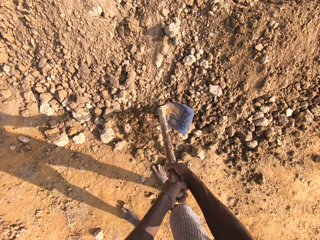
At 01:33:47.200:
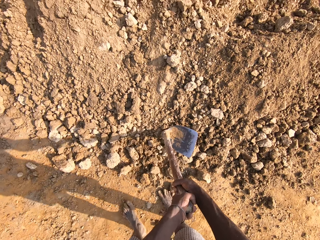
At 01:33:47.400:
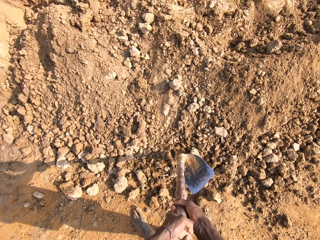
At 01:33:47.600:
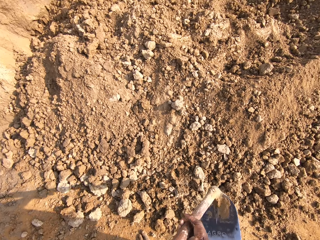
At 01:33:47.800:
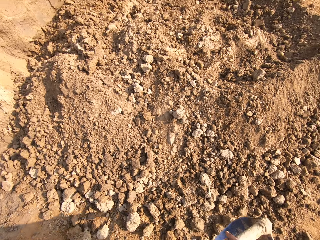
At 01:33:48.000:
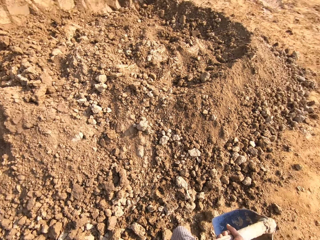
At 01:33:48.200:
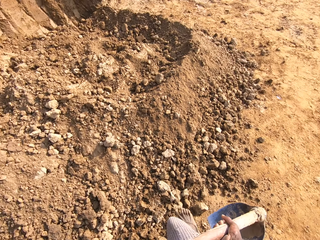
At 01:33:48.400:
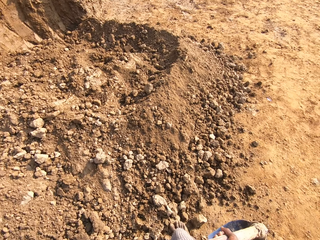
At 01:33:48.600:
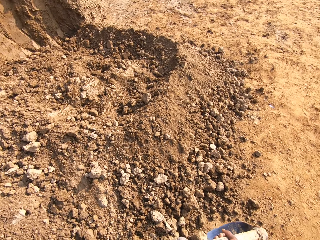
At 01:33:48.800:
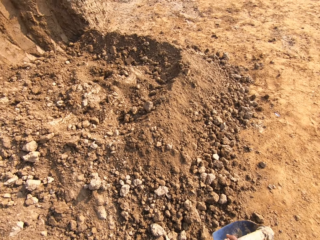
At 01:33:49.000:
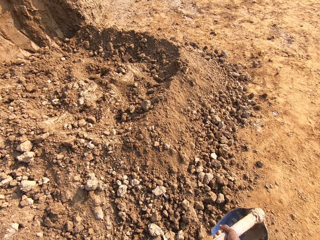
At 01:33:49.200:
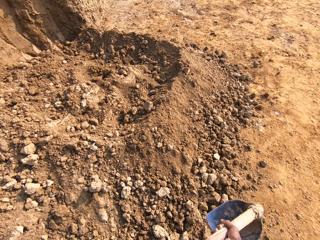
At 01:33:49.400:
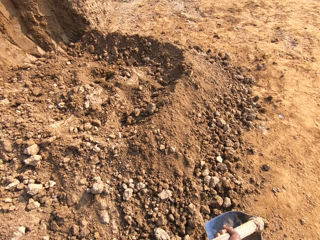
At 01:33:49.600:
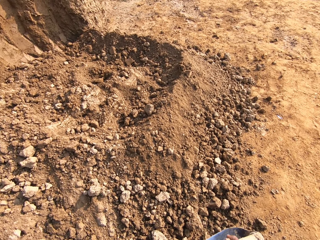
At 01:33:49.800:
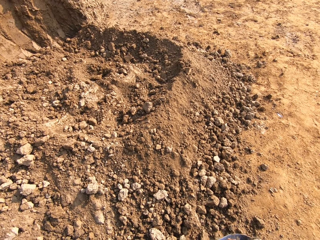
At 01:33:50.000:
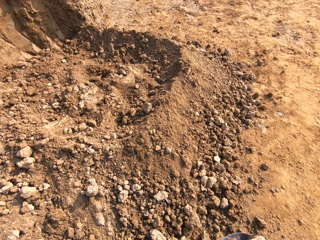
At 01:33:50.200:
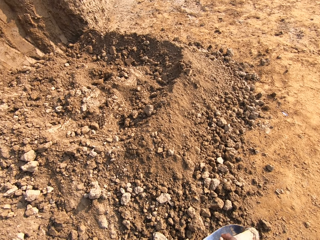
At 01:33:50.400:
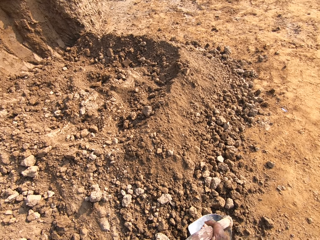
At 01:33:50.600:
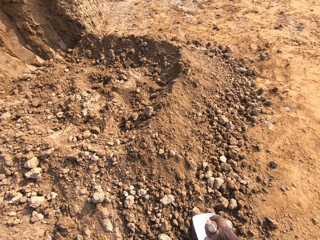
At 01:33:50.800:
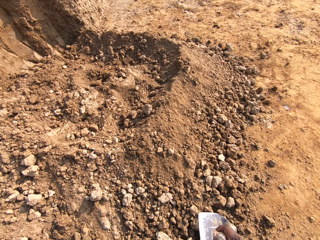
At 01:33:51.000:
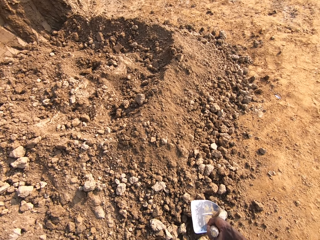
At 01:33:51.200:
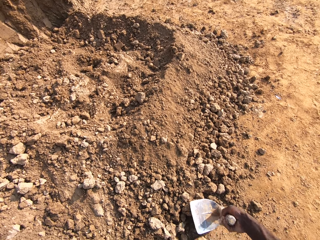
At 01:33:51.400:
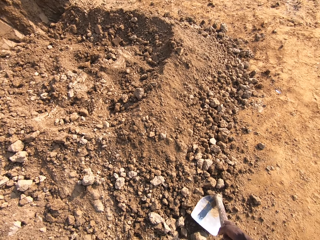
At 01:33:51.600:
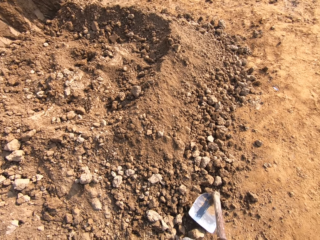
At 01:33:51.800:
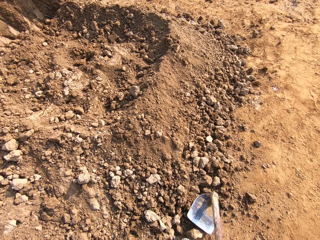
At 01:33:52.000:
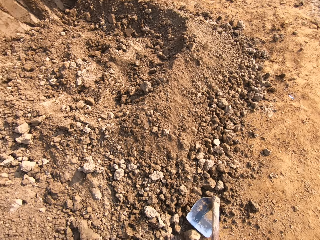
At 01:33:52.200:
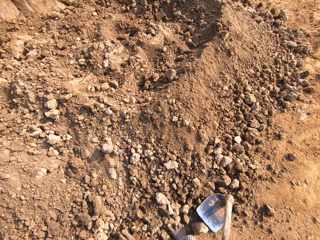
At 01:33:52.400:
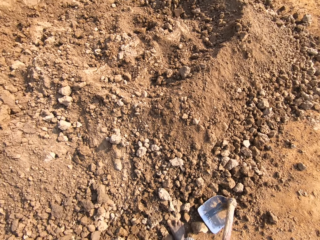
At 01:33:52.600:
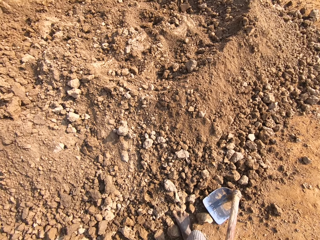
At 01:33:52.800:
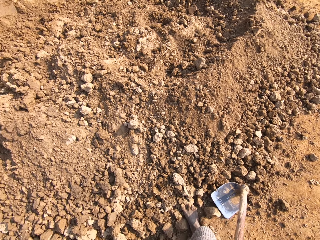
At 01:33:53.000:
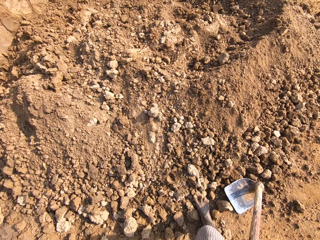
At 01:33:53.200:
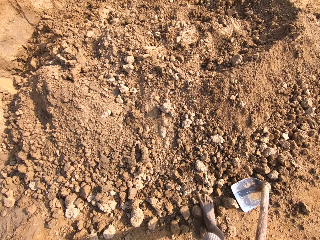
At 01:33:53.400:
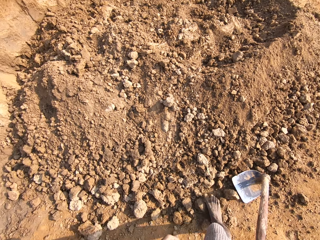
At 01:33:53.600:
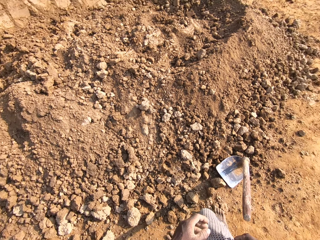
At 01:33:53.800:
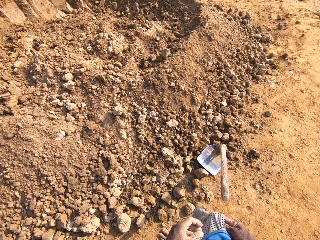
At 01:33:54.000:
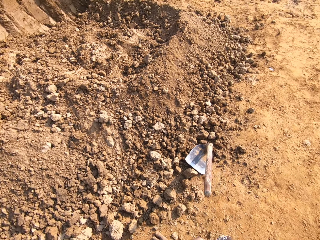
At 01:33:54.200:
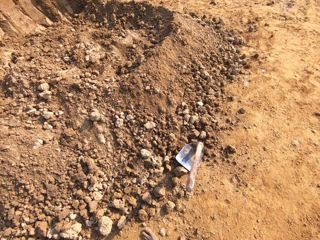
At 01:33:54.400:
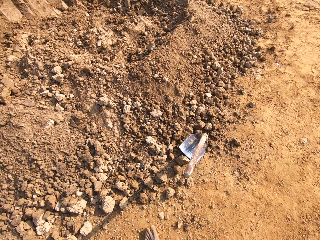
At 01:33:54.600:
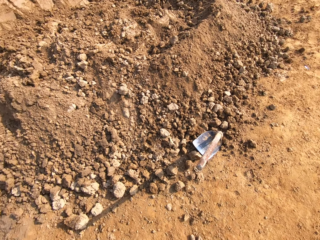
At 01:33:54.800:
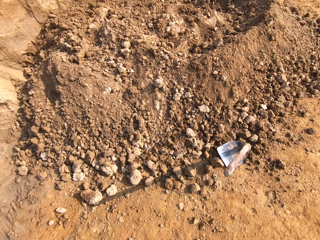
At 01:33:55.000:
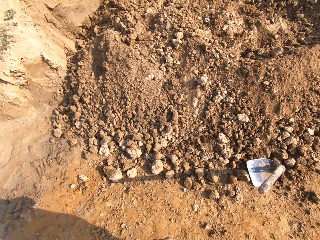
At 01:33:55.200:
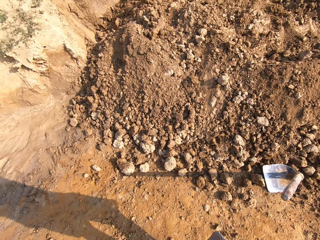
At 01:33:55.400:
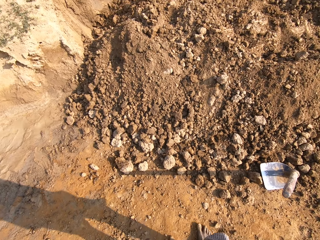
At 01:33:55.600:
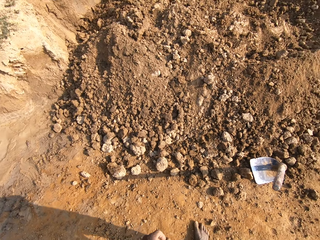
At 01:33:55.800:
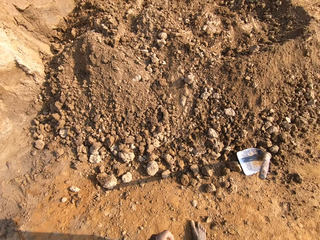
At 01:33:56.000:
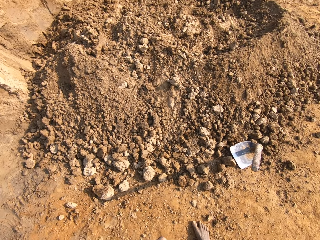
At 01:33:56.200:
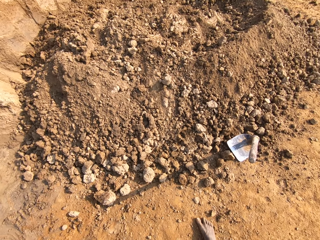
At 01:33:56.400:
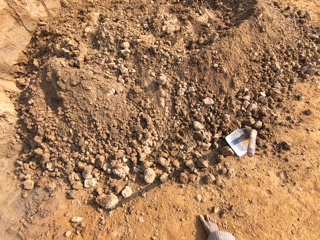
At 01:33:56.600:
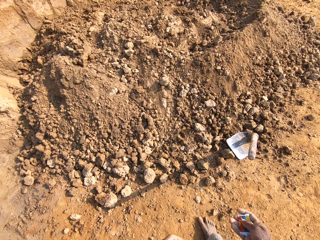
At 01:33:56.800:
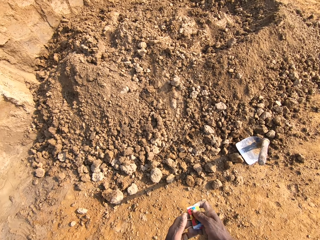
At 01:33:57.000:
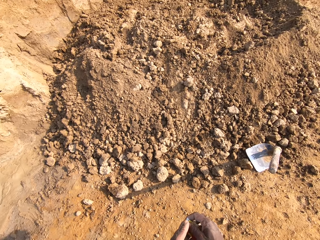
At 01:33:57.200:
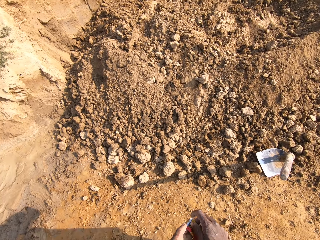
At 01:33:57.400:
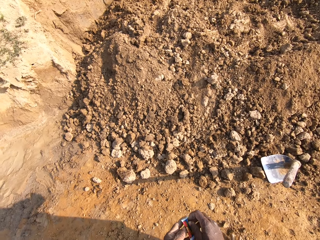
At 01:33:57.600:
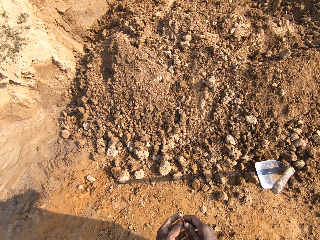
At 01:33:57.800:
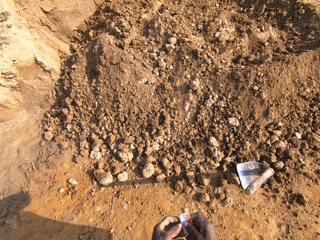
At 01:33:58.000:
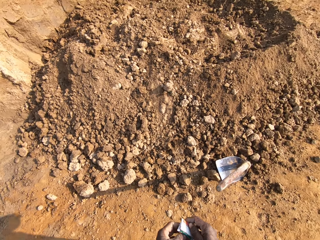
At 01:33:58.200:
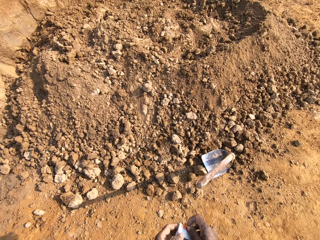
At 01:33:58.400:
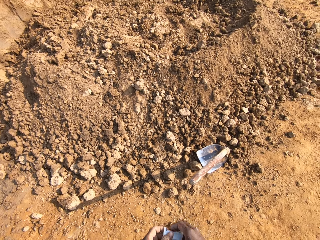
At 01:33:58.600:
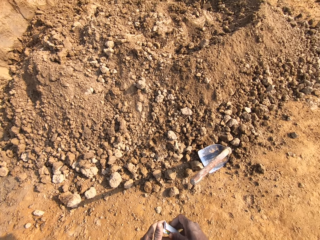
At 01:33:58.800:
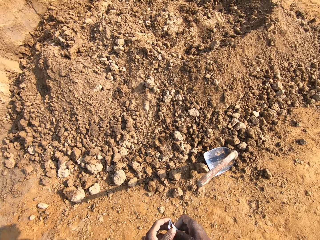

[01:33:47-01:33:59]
The camera wearer breaks the hard dirt with the hoe. He drops the hoe on the ground. He puts his hand in his pocket. He walks around the mine. He brings out a sachet from his pocket.

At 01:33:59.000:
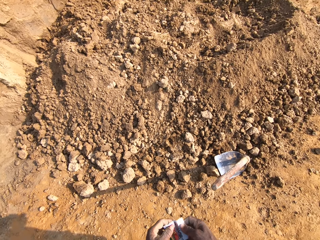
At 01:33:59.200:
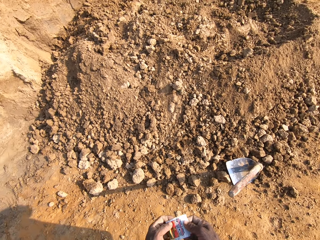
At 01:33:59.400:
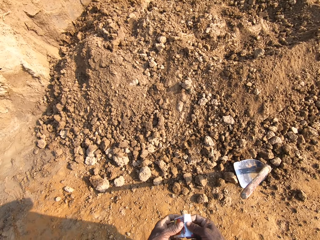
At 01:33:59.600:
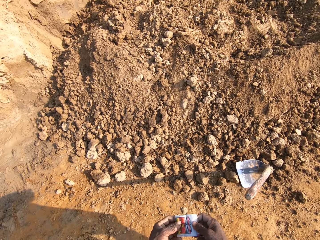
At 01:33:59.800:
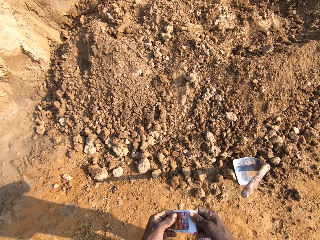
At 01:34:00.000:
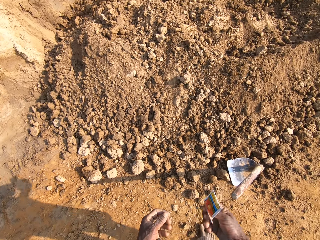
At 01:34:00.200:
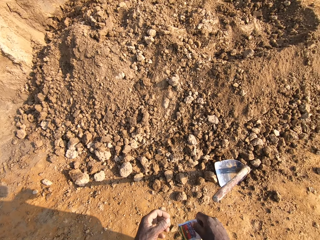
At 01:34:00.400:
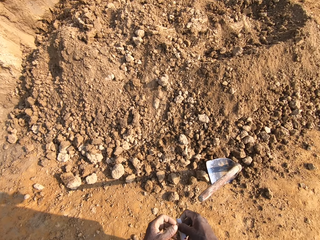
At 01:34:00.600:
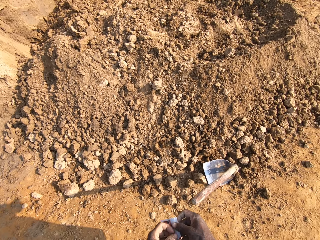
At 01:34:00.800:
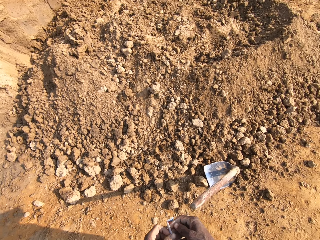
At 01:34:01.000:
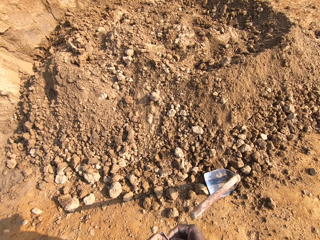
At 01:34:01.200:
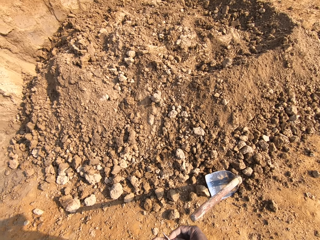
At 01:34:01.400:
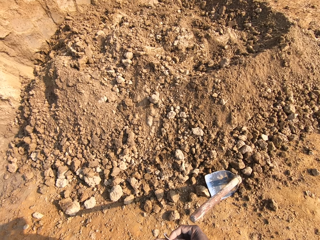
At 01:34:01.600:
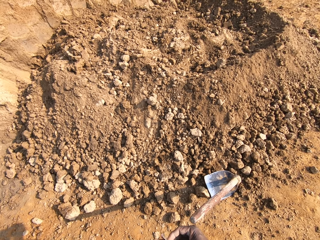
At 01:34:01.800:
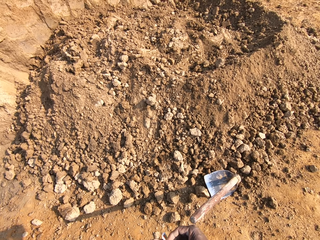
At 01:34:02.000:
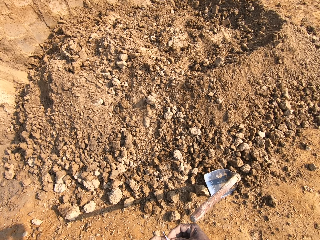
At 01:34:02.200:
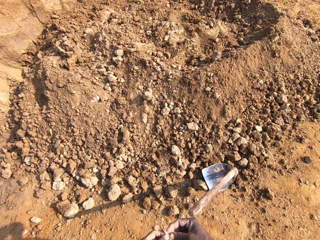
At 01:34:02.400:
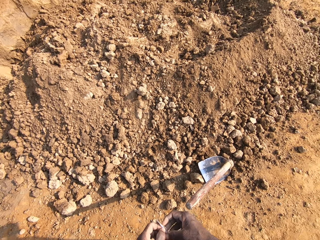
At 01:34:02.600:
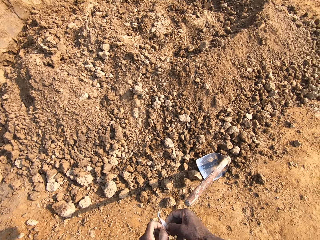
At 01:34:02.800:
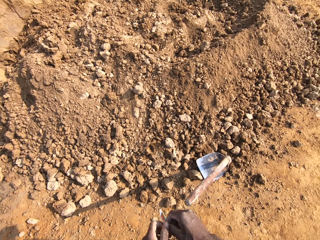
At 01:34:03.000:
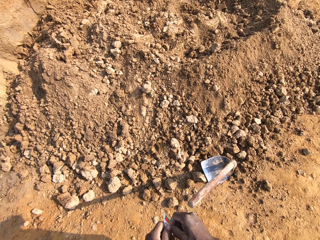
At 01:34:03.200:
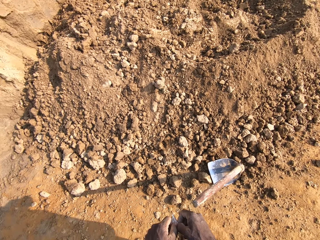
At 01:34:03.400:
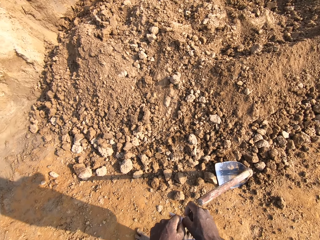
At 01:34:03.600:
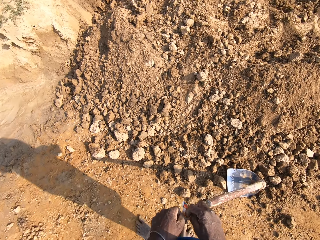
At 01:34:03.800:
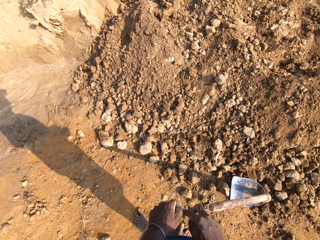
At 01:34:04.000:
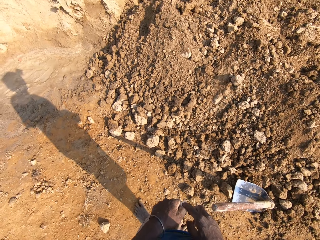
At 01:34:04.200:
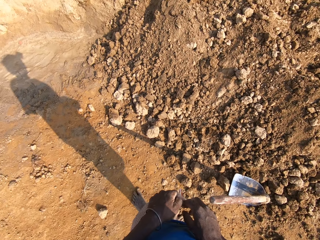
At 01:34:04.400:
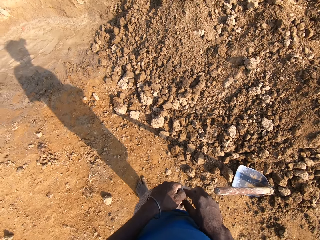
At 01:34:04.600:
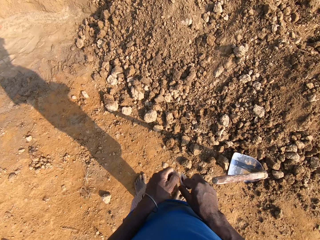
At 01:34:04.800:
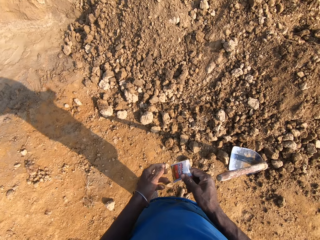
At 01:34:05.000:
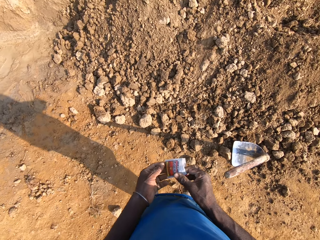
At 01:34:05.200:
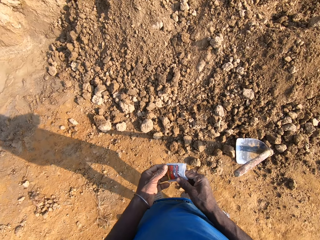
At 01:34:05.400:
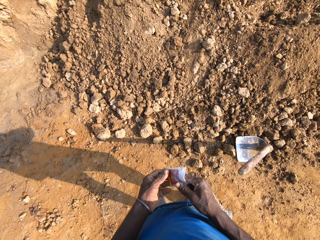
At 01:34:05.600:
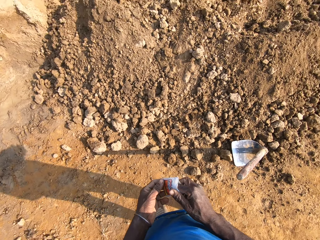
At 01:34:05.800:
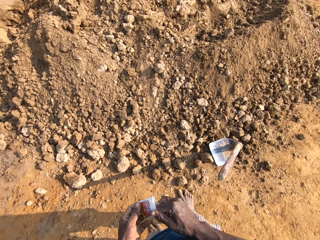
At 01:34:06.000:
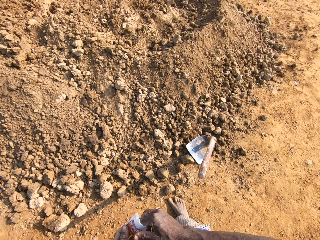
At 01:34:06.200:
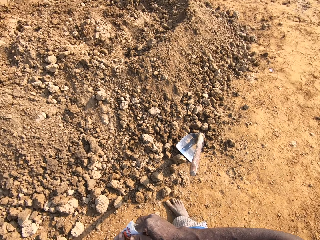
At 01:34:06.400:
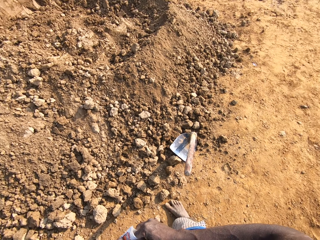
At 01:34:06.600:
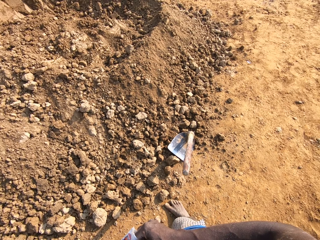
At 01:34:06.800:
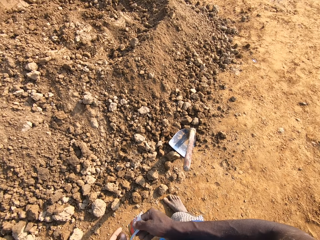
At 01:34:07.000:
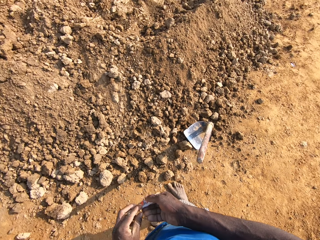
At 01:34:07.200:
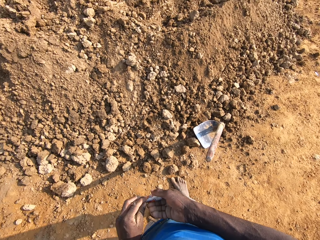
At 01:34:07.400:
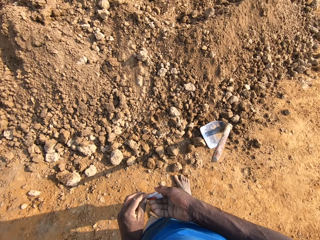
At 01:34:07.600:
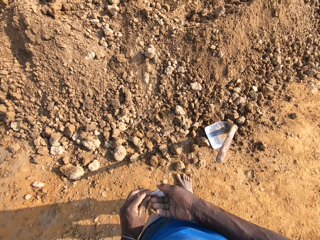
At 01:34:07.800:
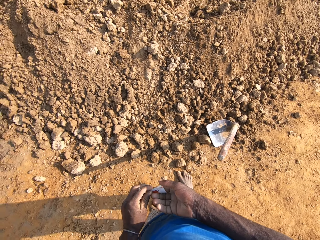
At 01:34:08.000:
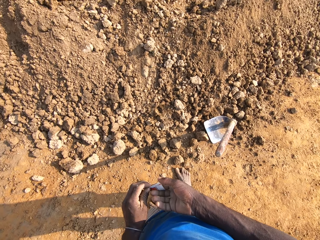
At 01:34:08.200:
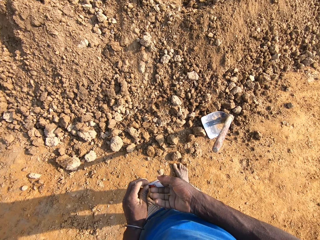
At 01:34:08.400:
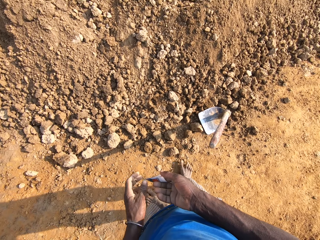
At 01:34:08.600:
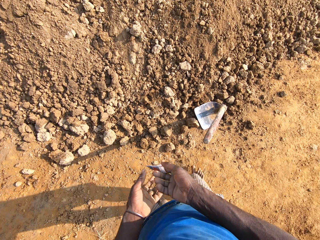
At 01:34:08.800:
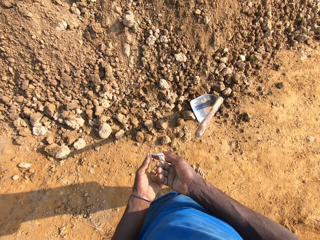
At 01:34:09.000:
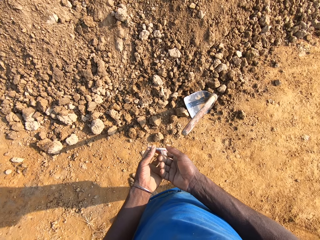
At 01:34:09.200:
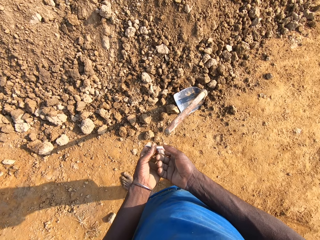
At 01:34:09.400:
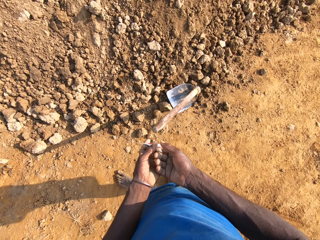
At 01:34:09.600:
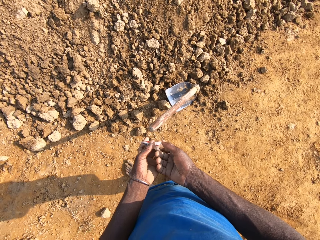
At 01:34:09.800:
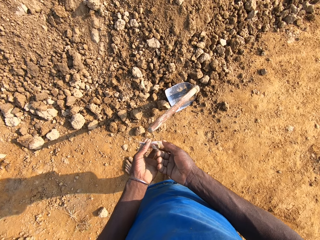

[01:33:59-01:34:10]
The camera wearer unfolds the sachet, flaps the sachet and opens the sachet. He dips his finger into the sachet. He picks tobacco from the sachet.
